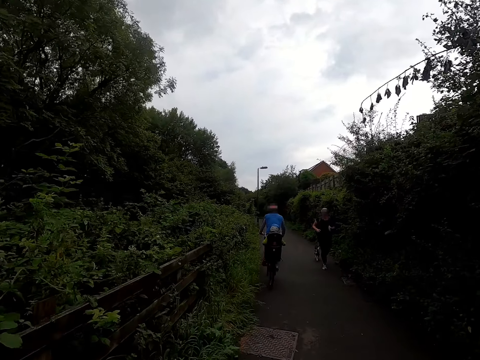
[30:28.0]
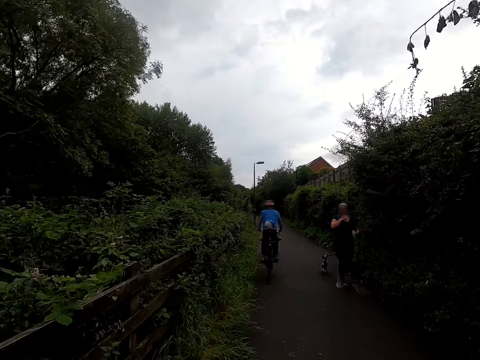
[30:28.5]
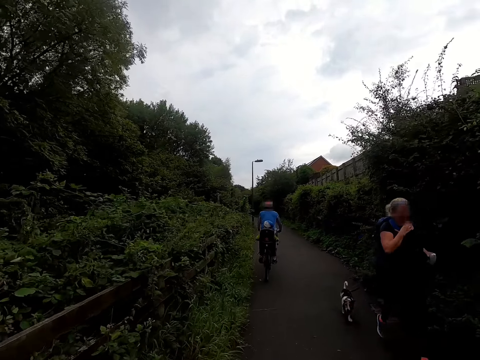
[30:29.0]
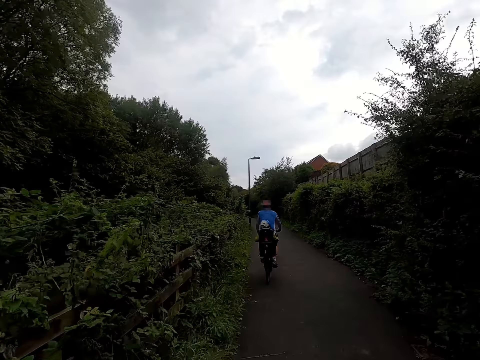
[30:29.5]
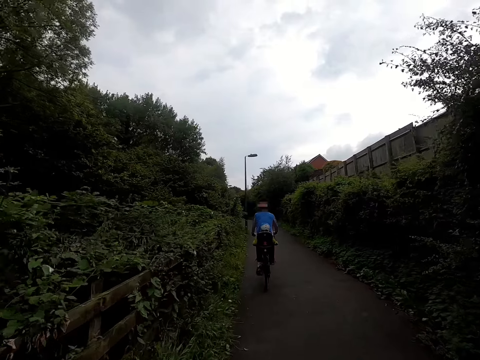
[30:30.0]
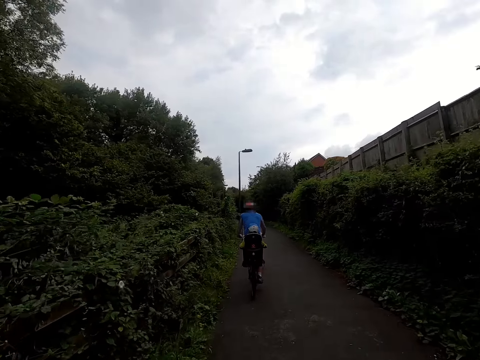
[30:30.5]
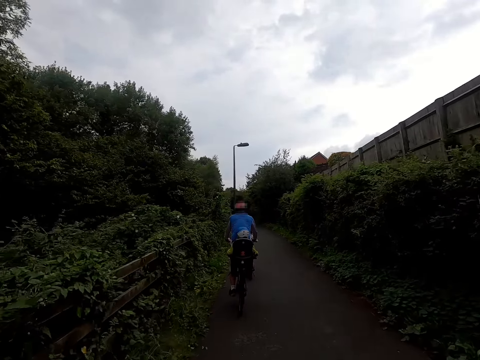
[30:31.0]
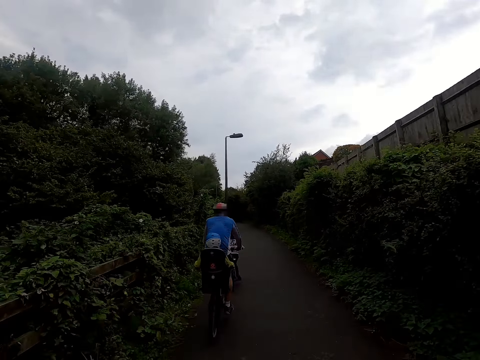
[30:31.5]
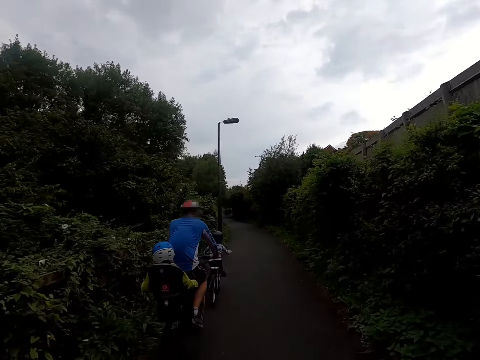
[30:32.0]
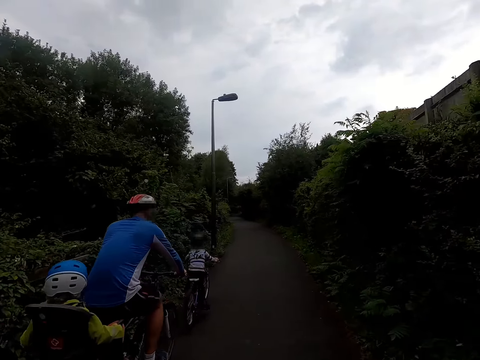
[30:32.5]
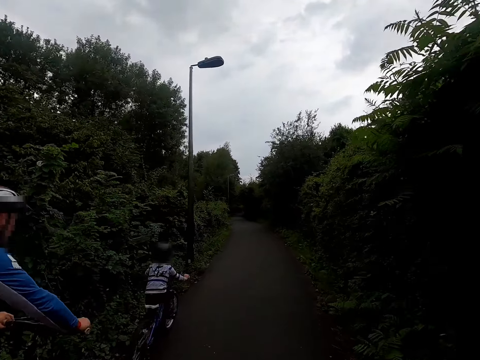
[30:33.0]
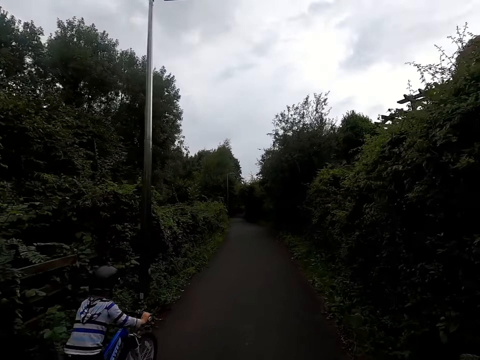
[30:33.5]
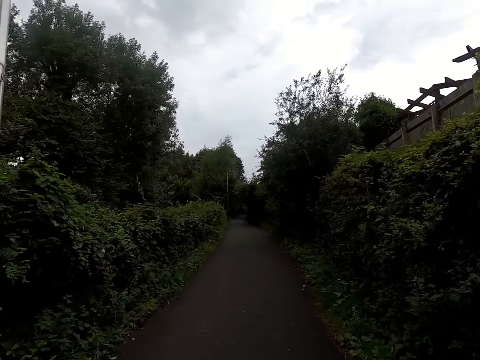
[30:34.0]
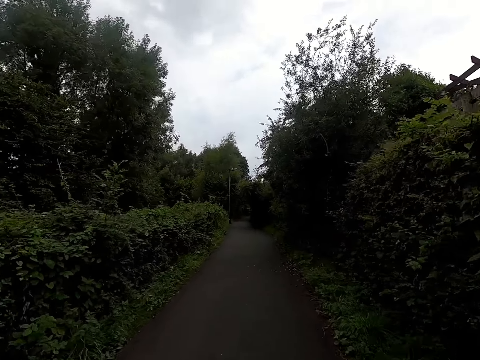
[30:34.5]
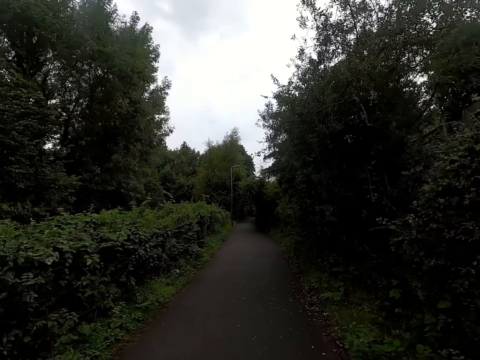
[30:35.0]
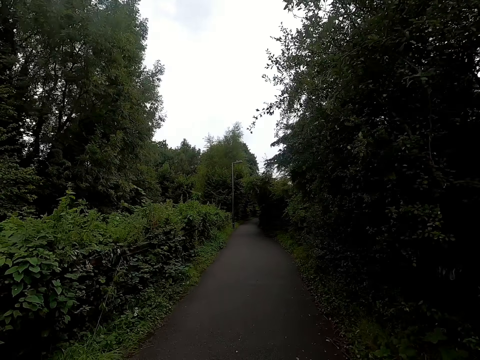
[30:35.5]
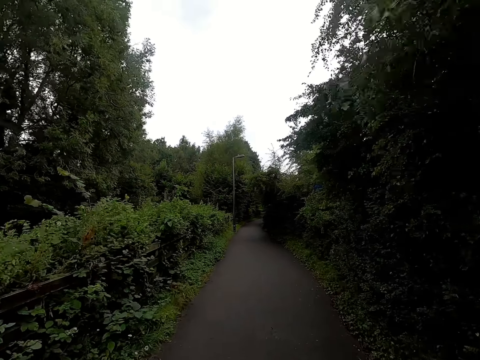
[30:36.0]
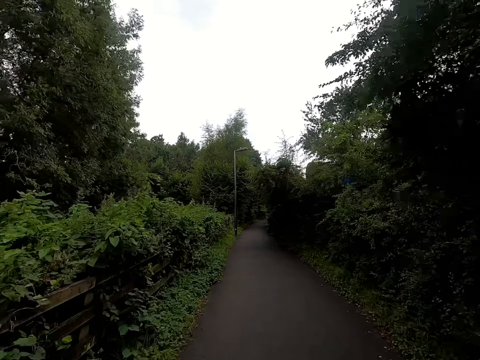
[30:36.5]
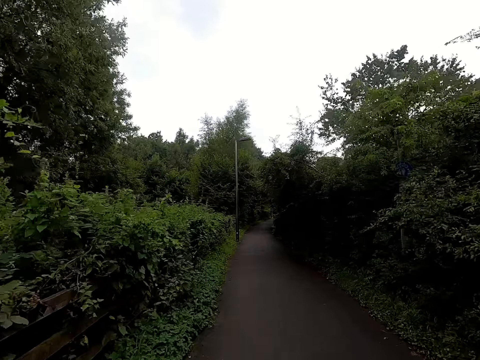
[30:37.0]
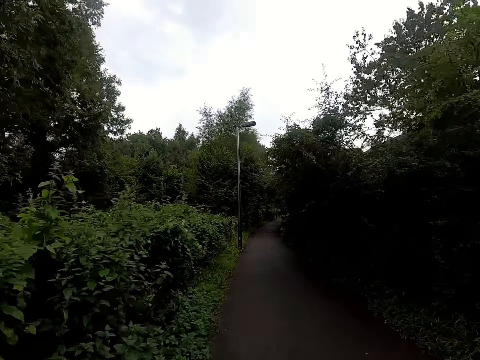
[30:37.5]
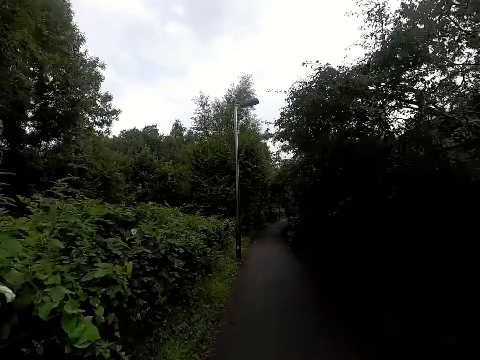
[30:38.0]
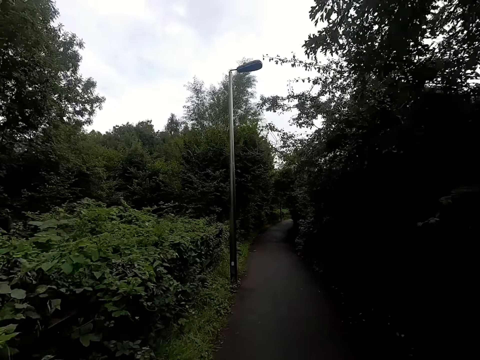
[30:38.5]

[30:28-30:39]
A woman jogs past the camera wearer. A dog walks past the camera wearer. The camera wearer interacts with a man on a bicycle. They ride the bicycle past a toddler.

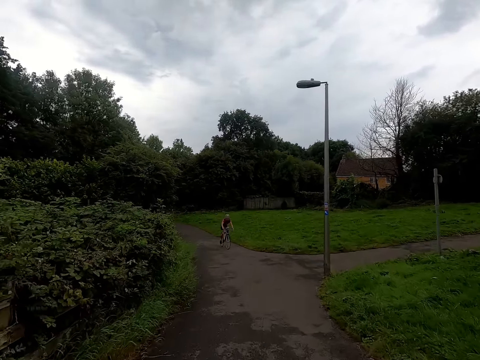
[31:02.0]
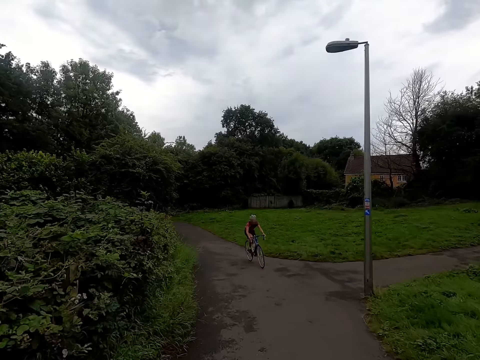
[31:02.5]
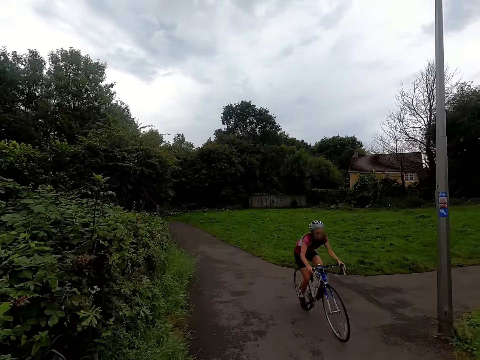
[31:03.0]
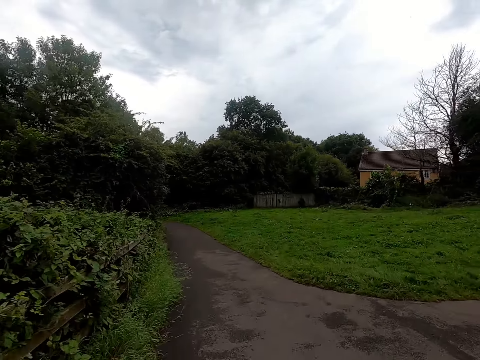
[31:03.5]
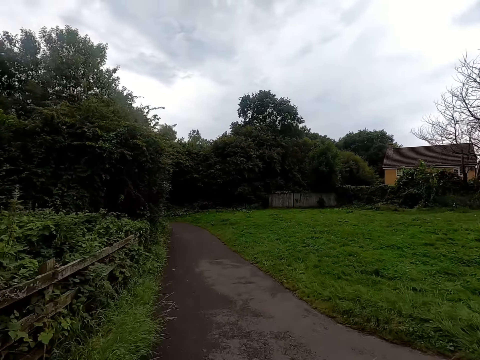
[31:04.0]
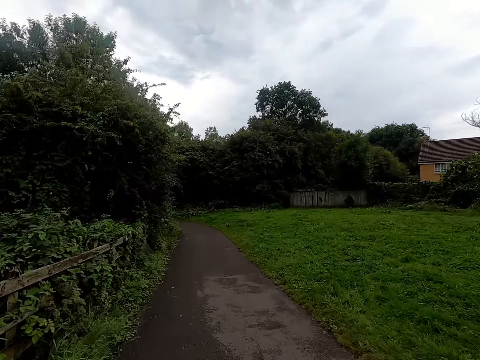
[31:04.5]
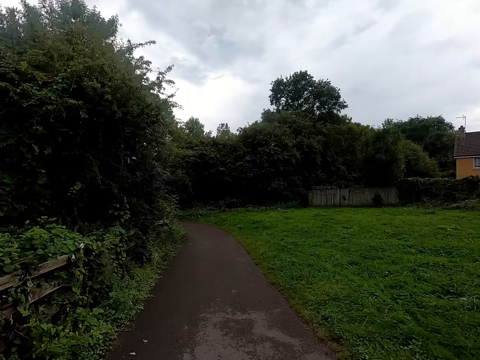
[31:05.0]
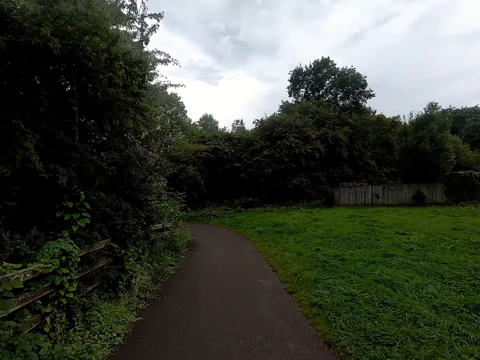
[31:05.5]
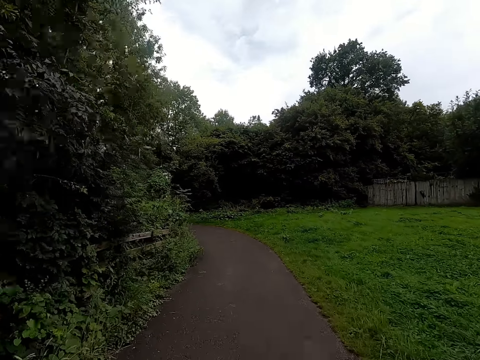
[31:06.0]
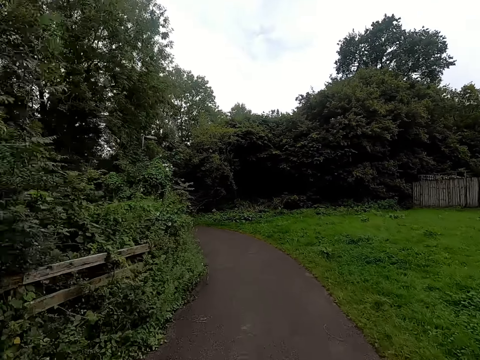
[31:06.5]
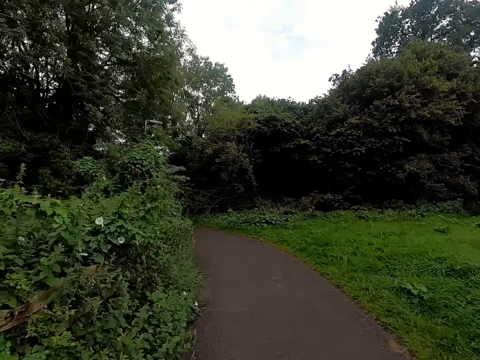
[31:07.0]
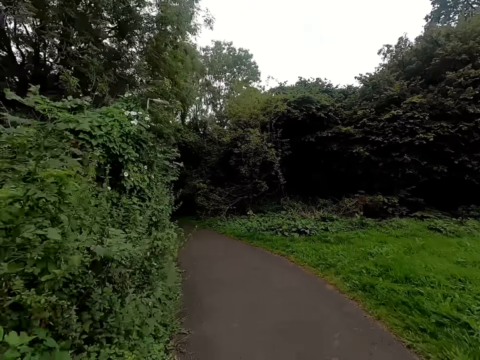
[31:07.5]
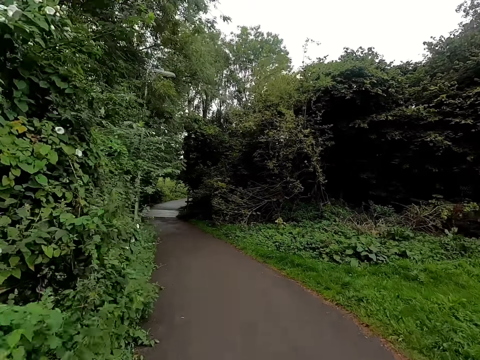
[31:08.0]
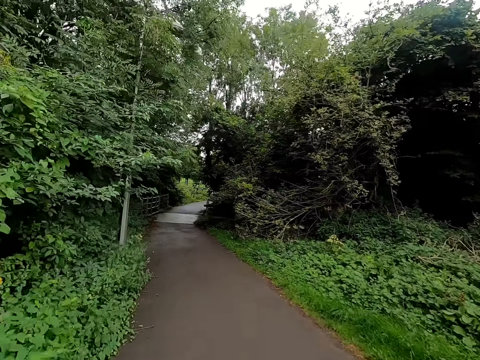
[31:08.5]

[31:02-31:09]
A woman rides a bicycle past the camera wearer.

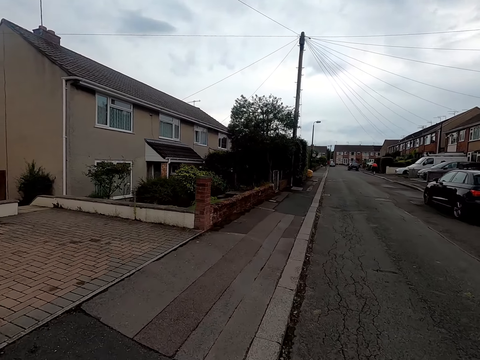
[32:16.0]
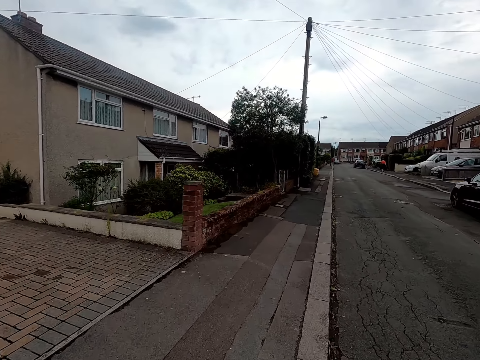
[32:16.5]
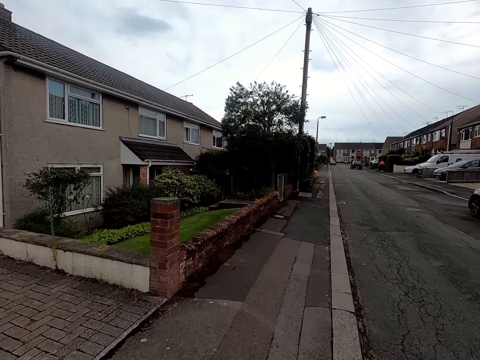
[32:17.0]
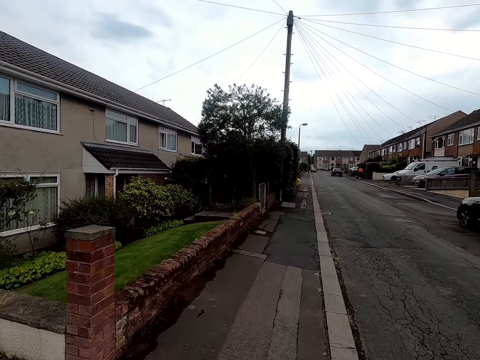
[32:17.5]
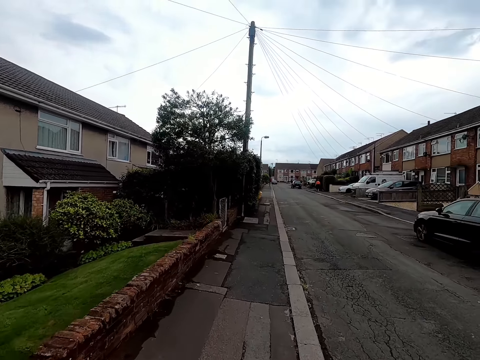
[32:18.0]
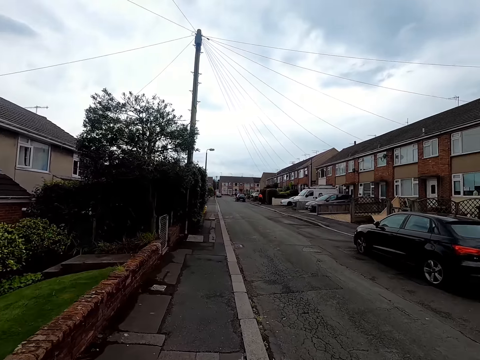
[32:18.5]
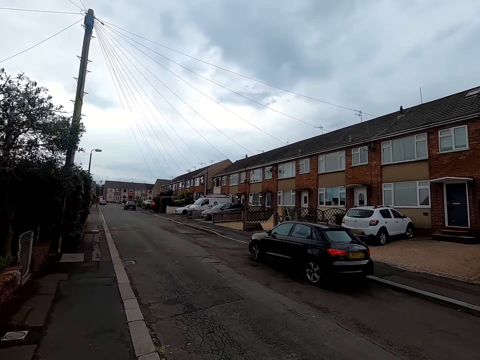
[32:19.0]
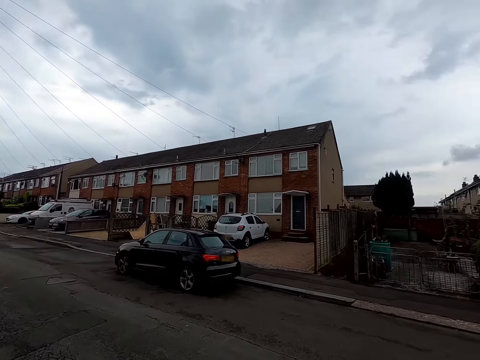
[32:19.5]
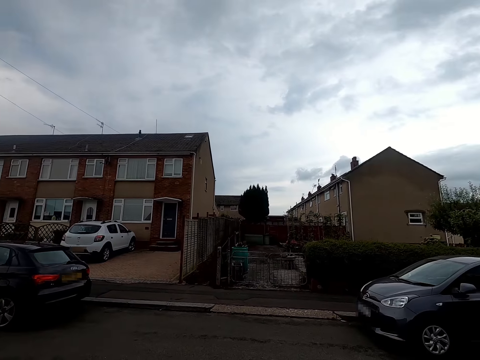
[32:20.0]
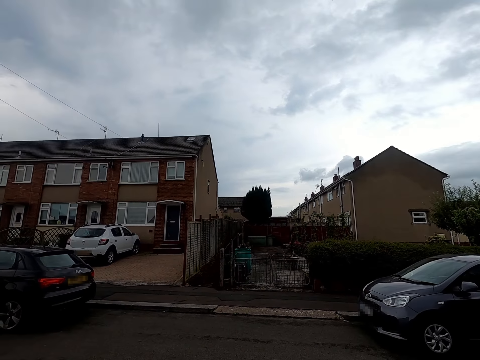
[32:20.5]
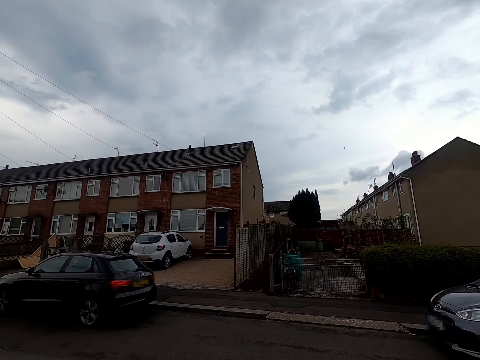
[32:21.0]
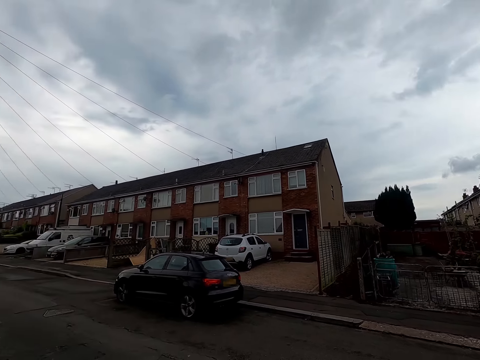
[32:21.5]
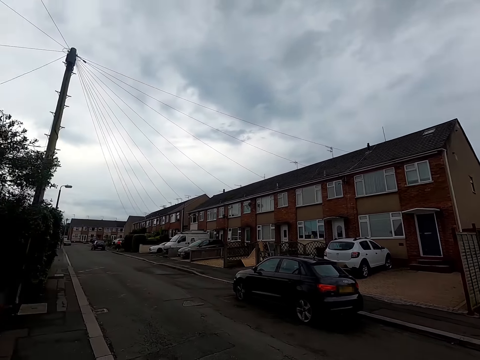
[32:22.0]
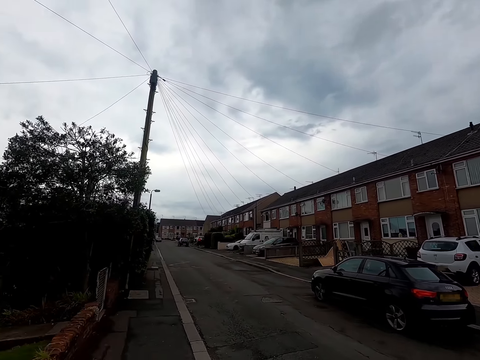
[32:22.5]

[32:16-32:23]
The camera wearer stops.

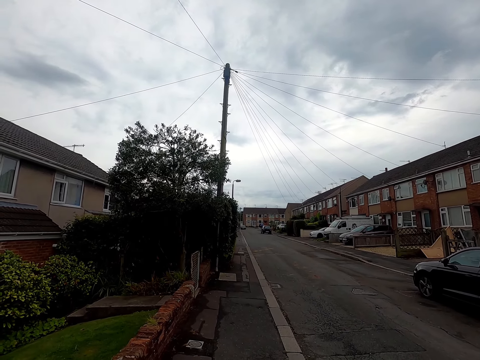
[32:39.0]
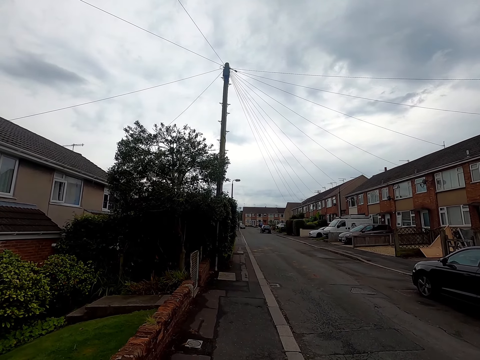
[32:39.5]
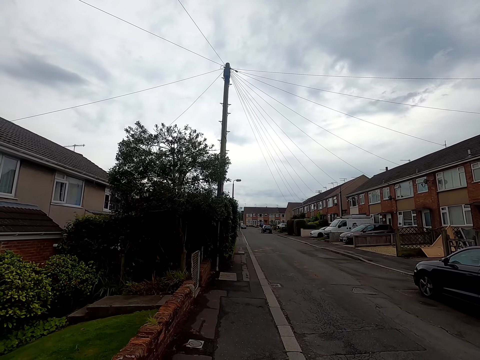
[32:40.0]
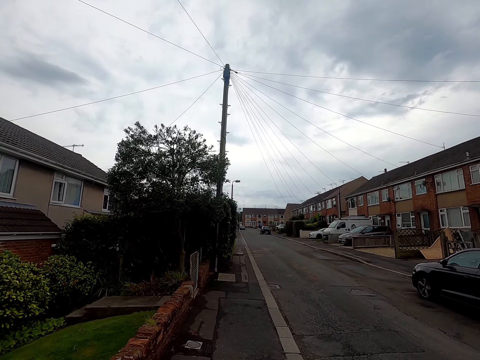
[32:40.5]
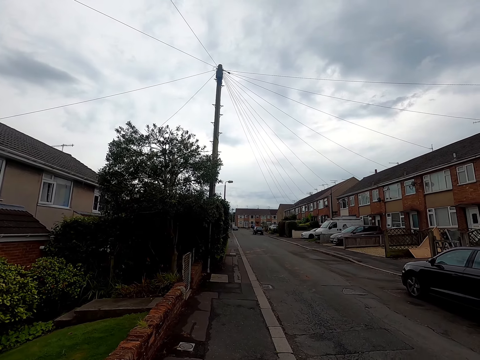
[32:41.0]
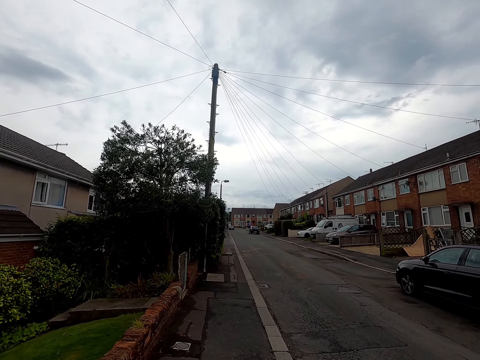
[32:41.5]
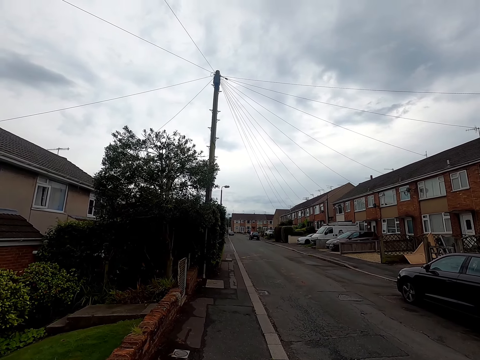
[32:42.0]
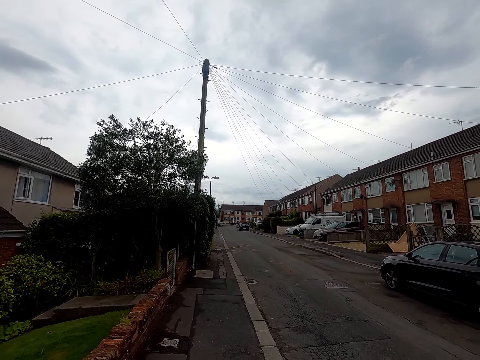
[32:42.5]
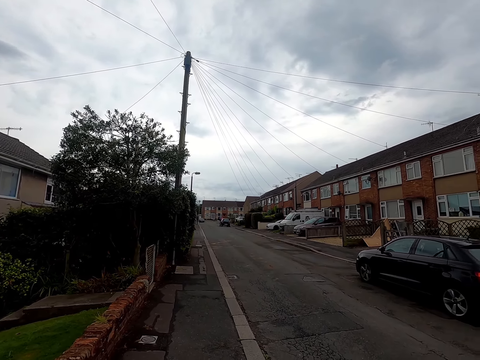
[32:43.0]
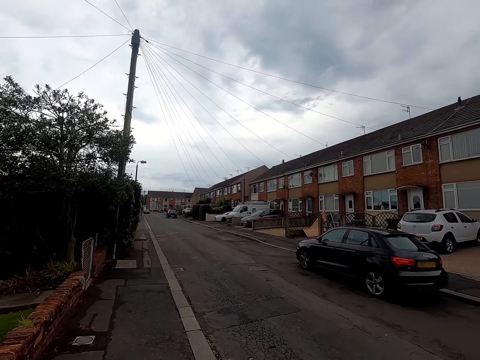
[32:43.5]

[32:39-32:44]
The camera wearer converses with a woman.
